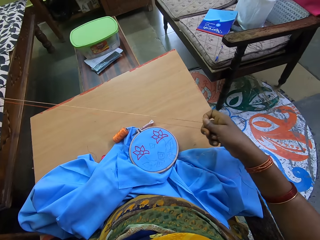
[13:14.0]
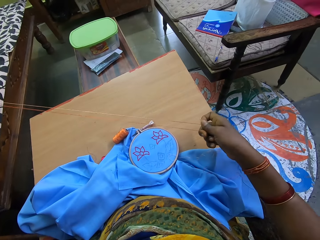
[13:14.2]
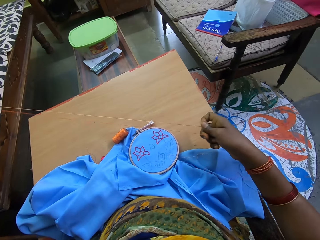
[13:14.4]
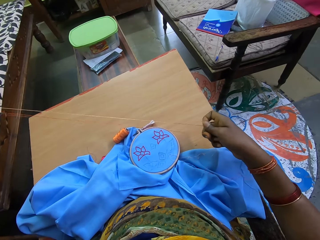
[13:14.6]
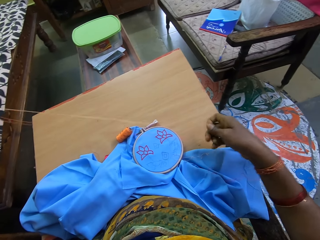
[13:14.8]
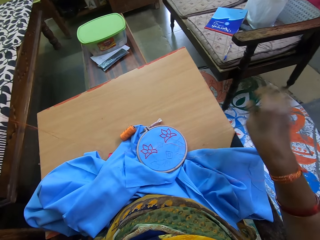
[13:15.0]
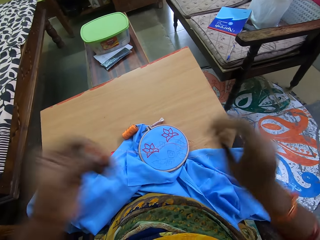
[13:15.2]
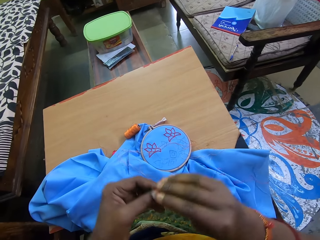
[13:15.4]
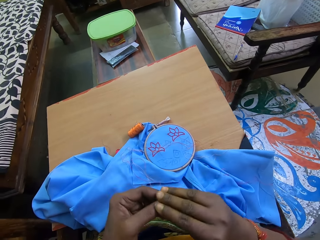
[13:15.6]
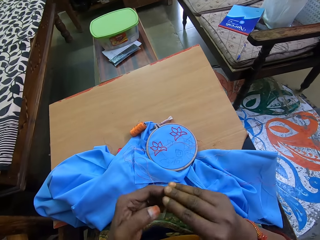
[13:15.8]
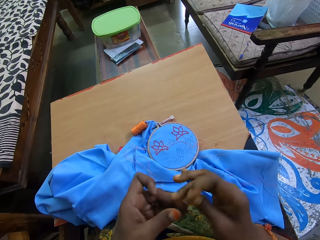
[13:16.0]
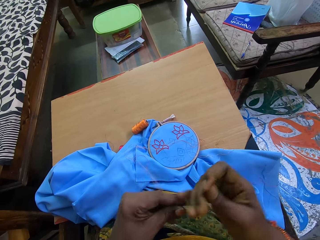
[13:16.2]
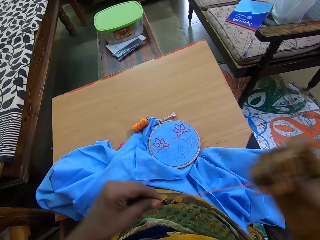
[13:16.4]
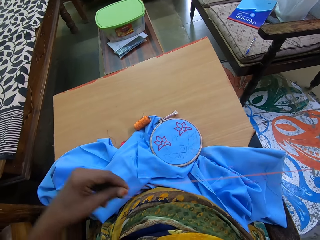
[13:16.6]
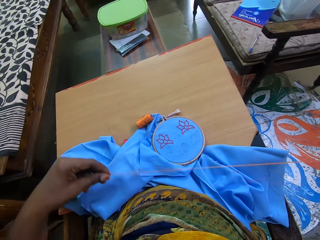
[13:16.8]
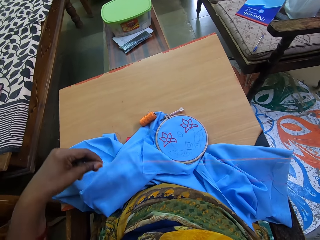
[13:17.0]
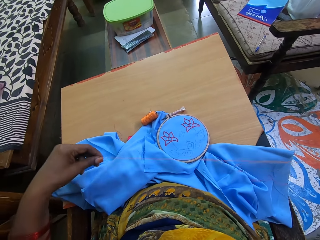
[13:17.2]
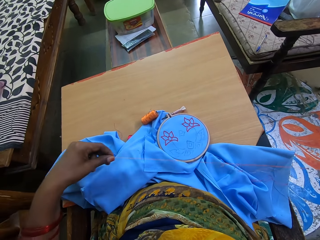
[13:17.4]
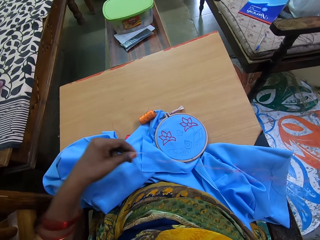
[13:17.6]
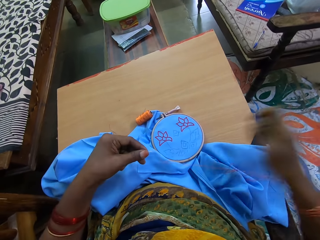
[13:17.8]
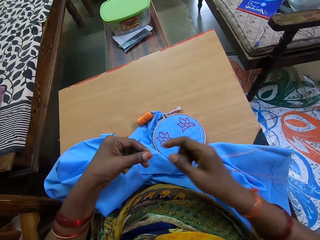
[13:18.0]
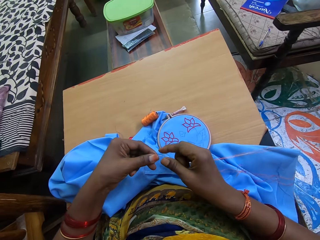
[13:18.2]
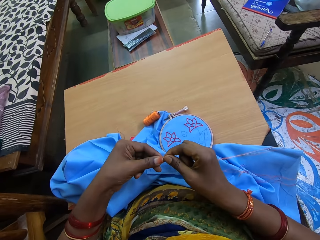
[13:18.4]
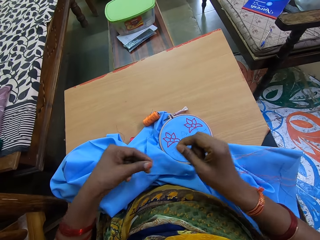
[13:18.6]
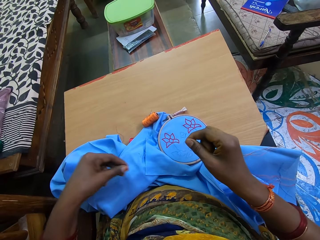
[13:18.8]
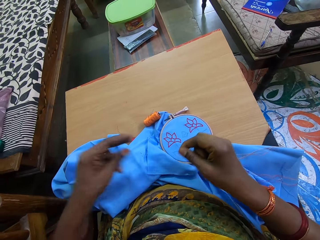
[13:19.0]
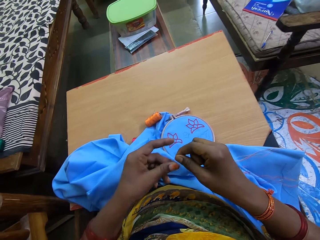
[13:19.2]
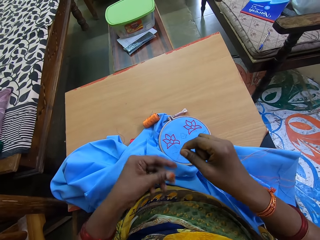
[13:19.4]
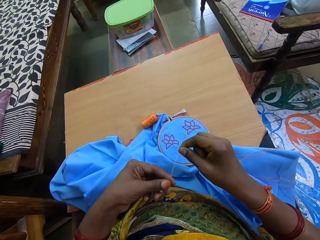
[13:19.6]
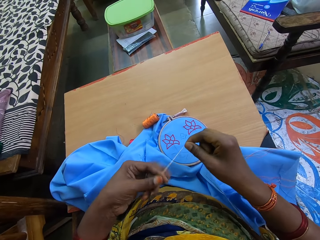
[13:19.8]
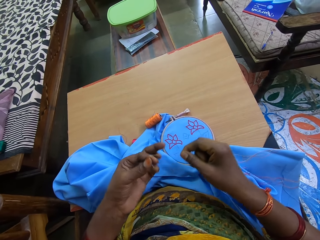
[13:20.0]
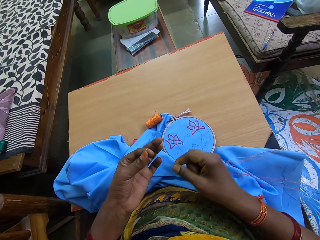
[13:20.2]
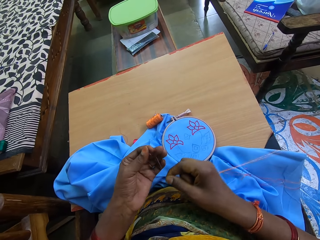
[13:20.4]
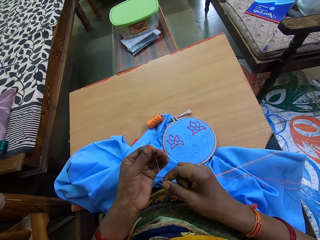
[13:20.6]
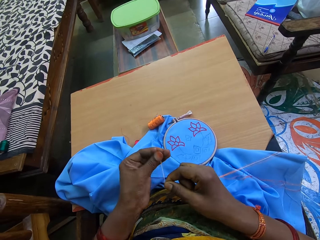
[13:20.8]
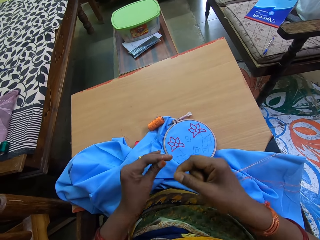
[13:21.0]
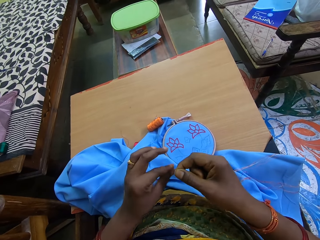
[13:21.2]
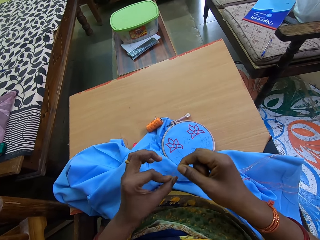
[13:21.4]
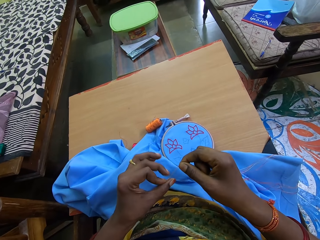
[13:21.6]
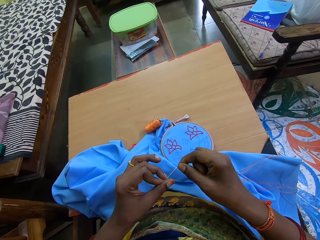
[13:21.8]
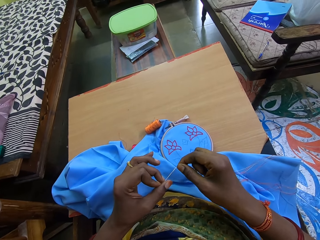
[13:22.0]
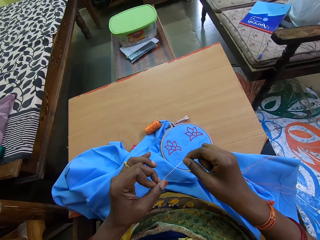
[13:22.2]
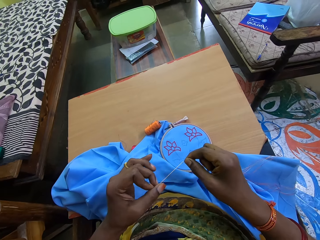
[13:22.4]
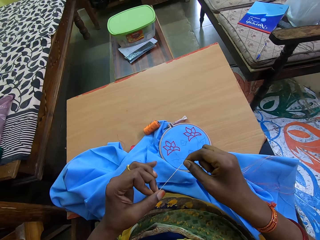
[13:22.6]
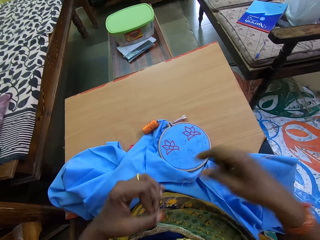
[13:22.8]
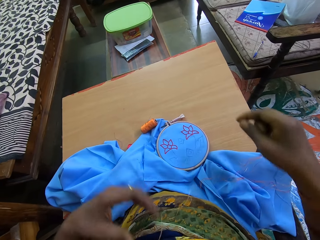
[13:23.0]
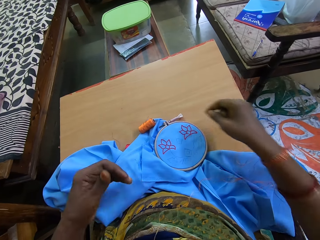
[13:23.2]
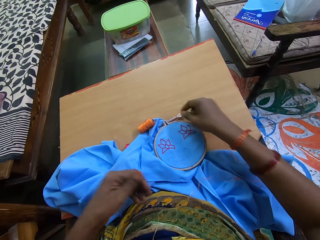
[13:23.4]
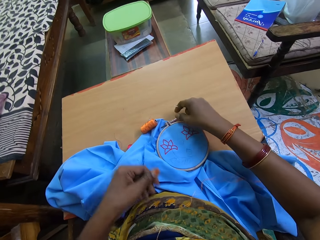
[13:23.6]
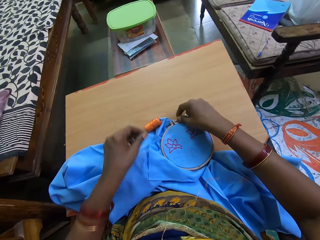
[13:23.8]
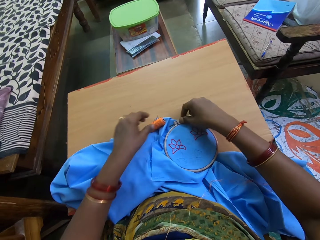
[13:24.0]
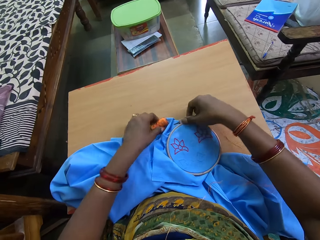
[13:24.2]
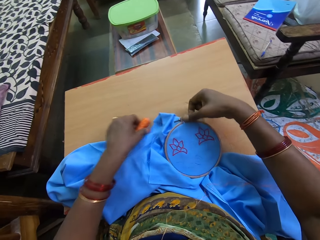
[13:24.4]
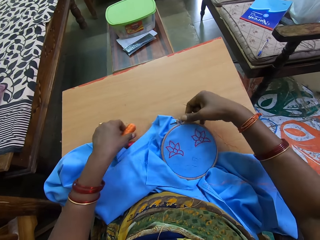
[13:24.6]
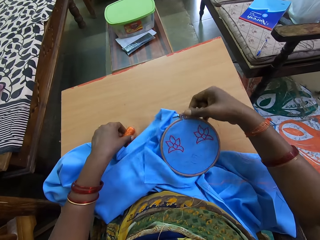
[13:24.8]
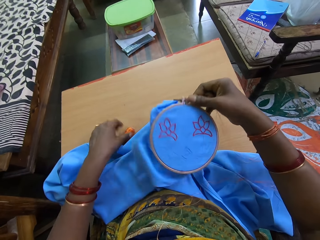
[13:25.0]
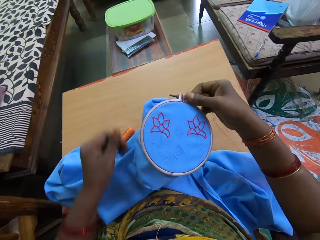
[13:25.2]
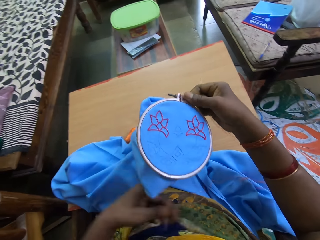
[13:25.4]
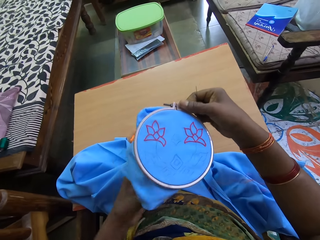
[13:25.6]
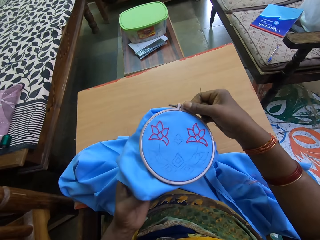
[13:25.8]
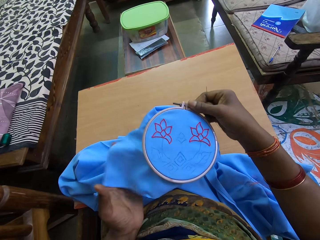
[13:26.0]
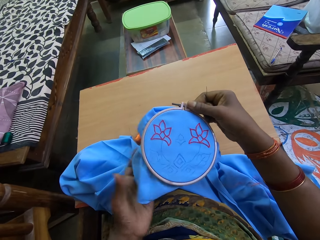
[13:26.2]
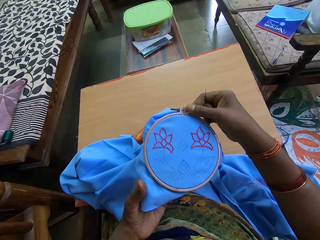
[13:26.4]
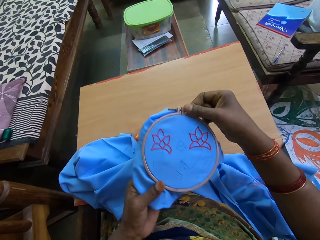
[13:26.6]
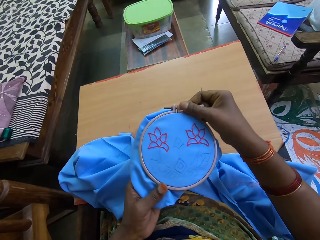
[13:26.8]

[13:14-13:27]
The camera wearer pulls the thread with her hands. She pulls the thread with her hands again. She ties the thread with her hands. She drops the thread on her thighs with her left hand. She picks the fabric in the hoop from the table with her right hand. She moves the spool of thread on the table with her left hand.

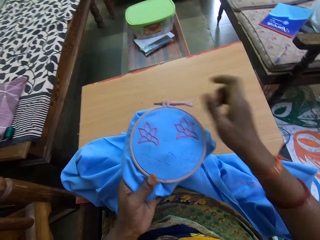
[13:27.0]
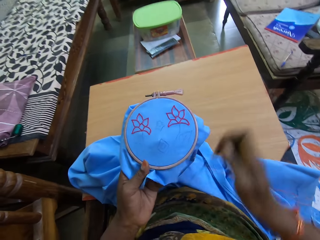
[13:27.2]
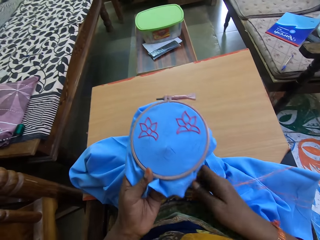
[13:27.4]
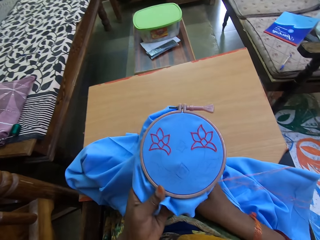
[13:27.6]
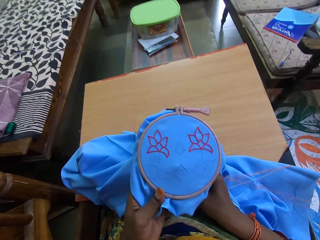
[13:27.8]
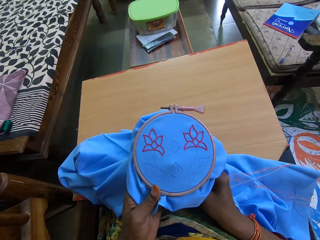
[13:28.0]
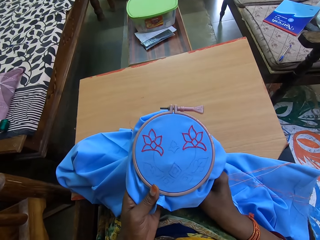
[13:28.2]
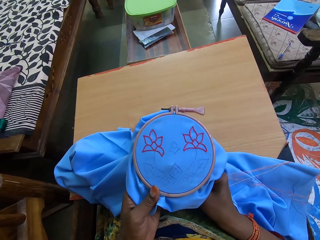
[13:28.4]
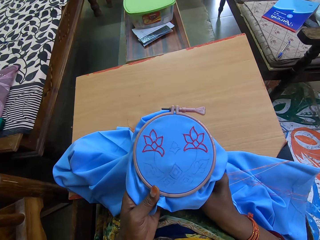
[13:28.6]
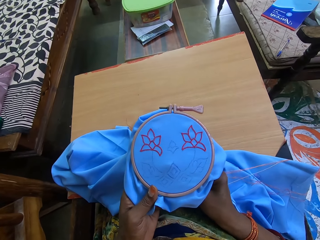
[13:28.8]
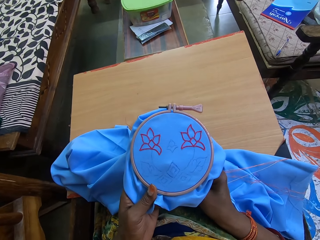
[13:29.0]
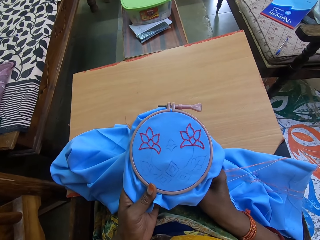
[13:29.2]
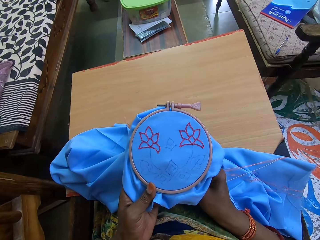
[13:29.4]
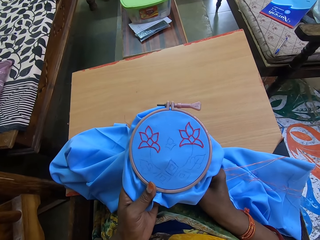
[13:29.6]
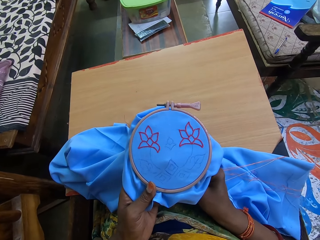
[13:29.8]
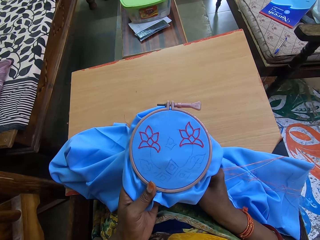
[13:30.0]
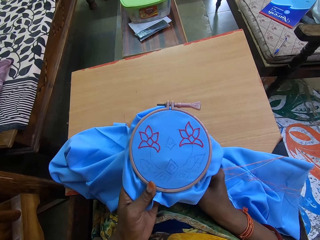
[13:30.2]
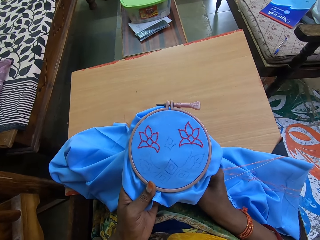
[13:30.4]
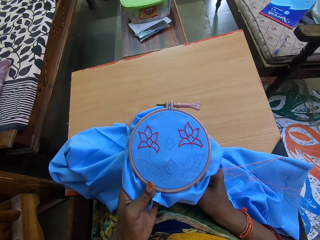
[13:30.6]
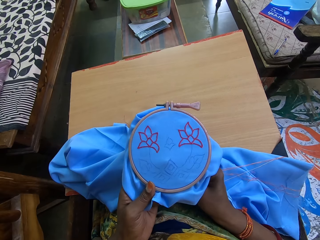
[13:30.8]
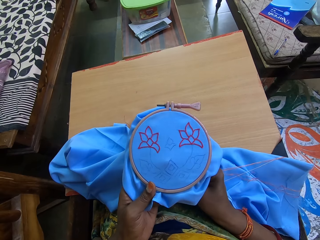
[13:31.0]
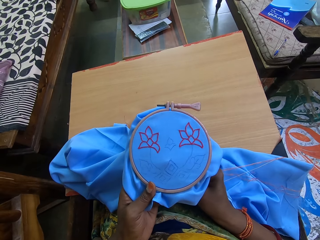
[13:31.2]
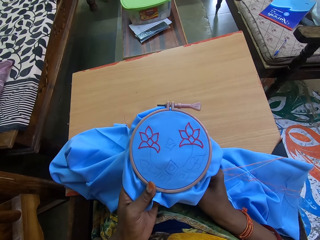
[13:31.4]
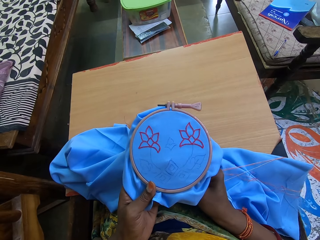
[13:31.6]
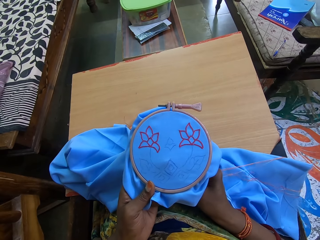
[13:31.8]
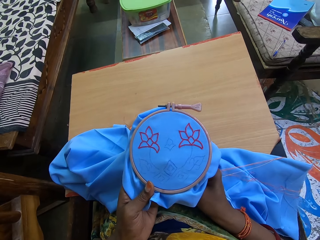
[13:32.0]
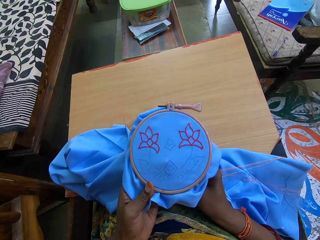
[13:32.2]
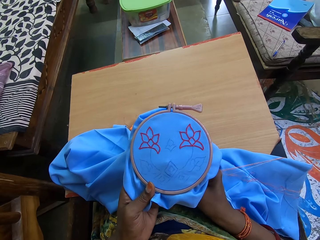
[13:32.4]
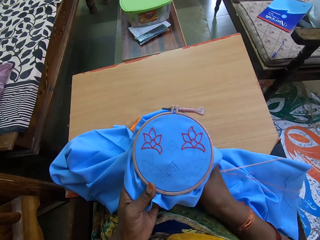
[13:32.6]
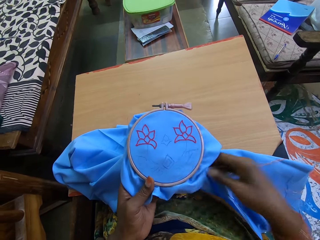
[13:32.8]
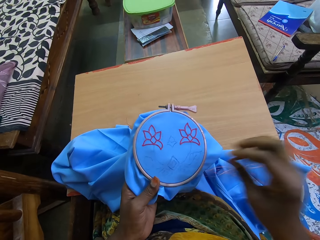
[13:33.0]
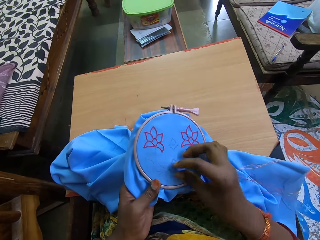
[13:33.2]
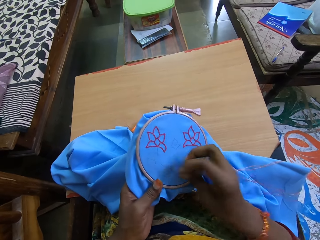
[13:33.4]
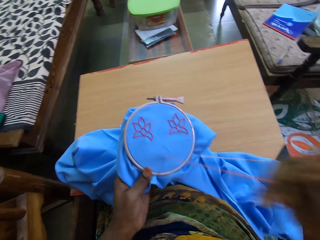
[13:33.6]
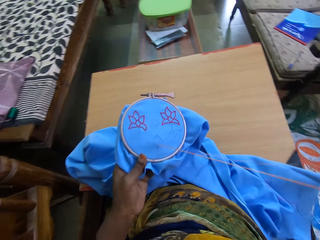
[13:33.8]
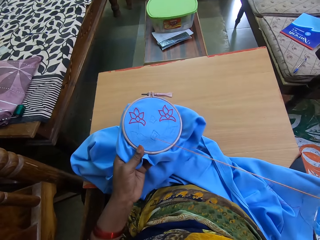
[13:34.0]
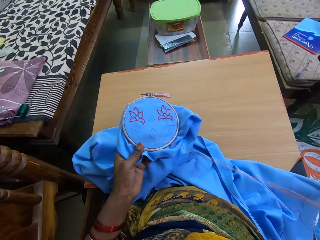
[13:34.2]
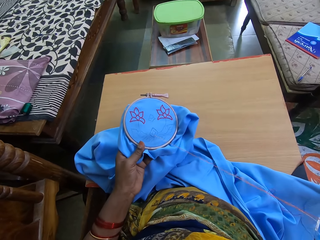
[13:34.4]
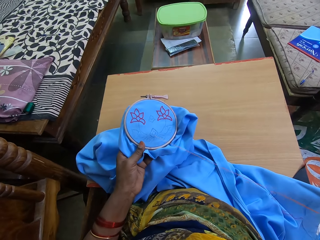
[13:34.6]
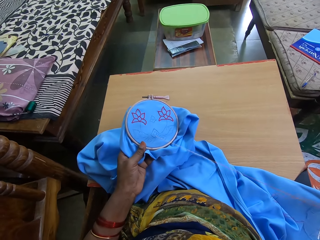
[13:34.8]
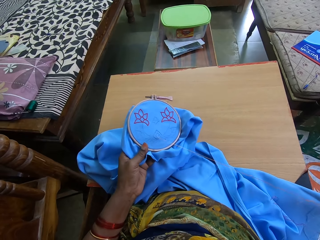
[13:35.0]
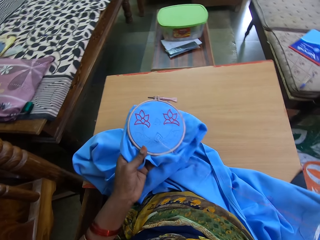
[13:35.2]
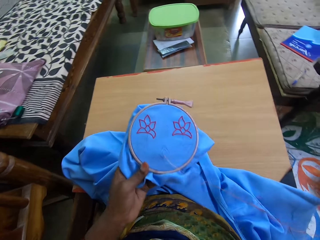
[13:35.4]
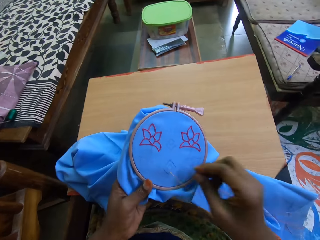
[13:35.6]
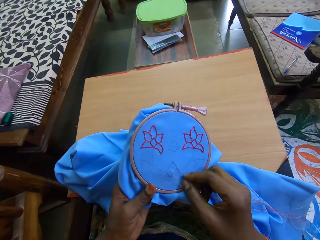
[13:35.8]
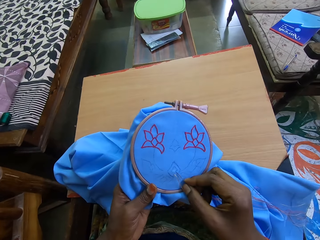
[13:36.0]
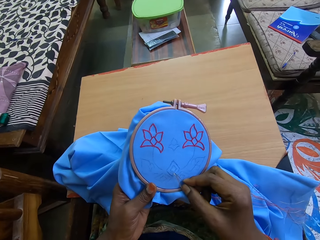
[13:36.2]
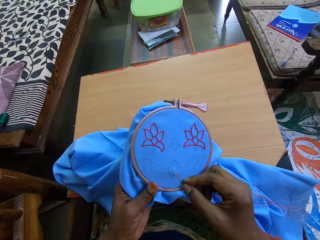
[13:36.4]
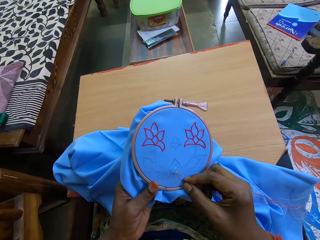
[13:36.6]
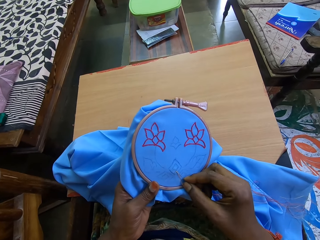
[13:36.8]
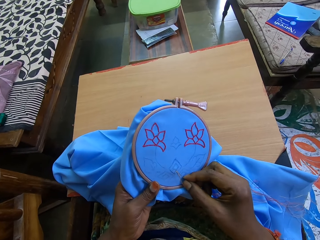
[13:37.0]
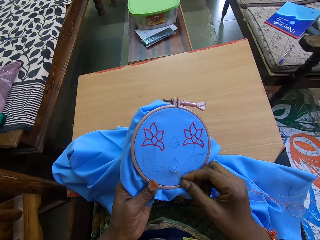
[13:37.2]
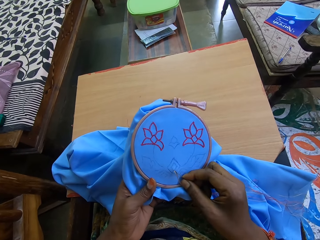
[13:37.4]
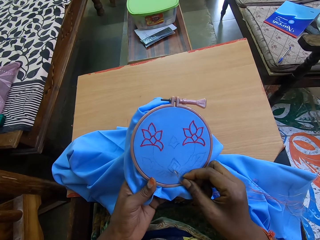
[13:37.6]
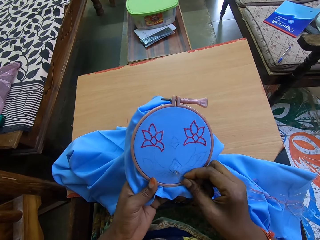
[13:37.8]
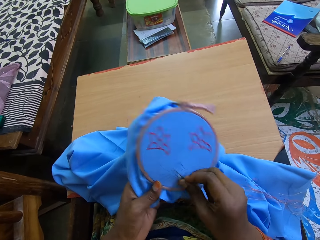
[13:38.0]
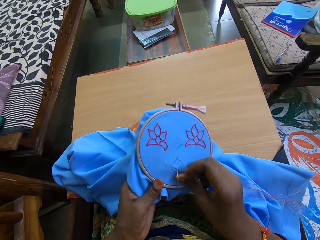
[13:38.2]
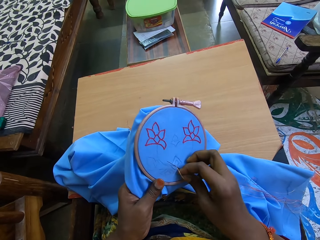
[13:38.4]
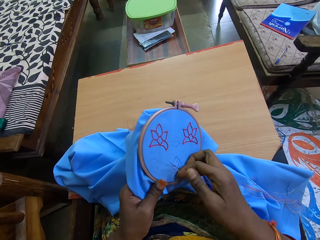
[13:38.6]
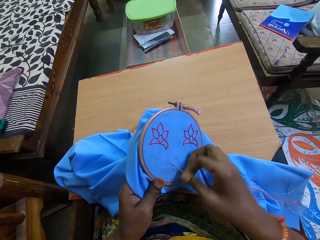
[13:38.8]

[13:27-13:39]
The camera wearer passes the fabric in the hoop in her right hand to her left hand. She stitches the material. She embroiders the fabric in the hoop in her left hand with the needle and thread in her right hand.
